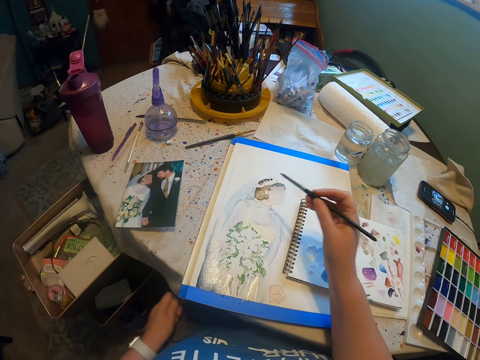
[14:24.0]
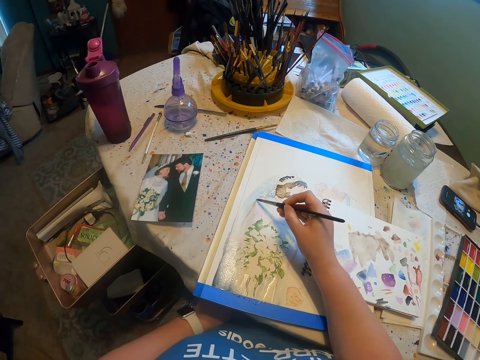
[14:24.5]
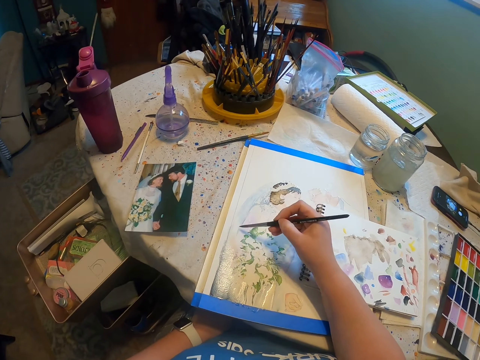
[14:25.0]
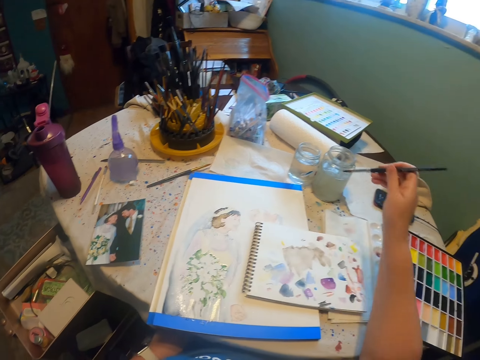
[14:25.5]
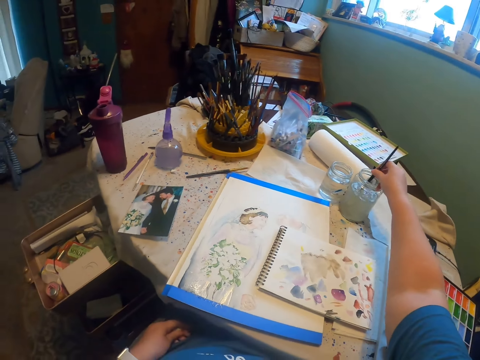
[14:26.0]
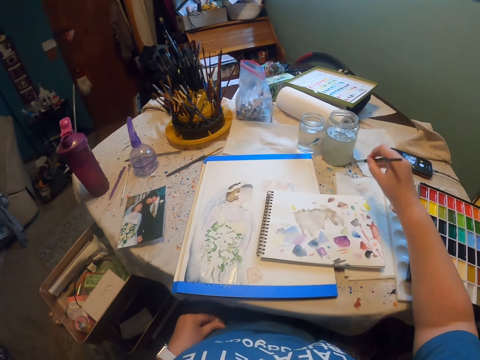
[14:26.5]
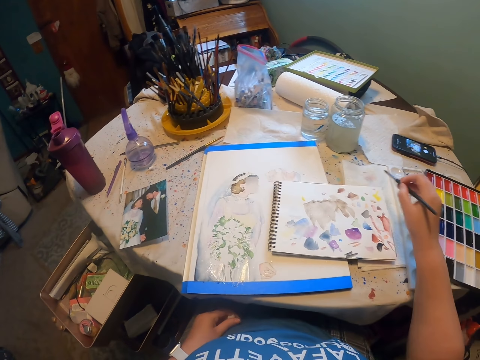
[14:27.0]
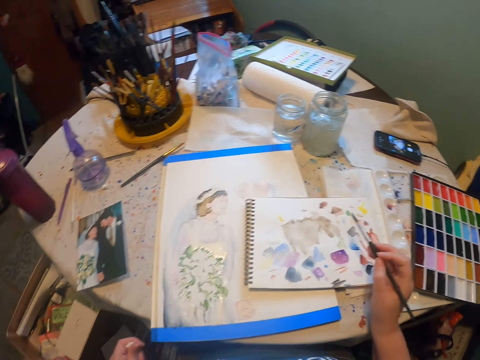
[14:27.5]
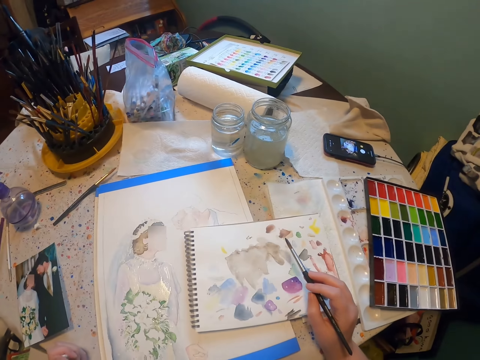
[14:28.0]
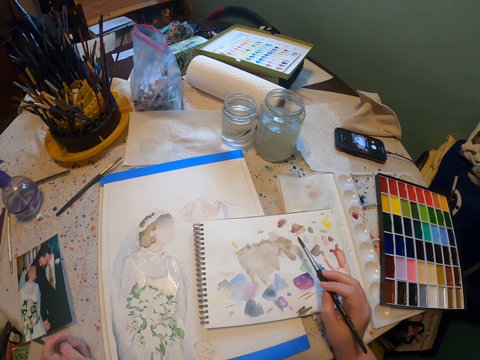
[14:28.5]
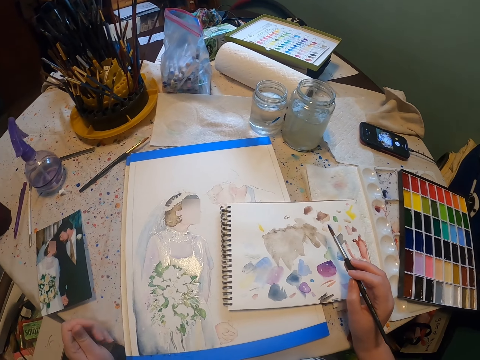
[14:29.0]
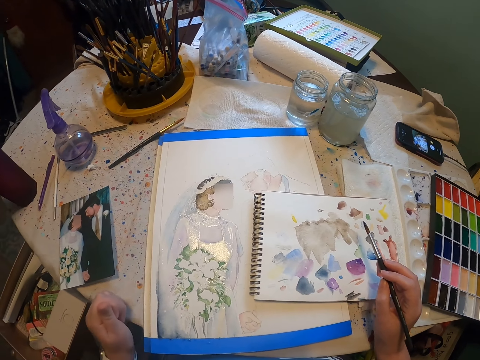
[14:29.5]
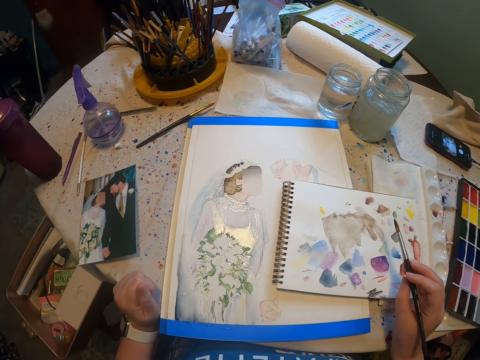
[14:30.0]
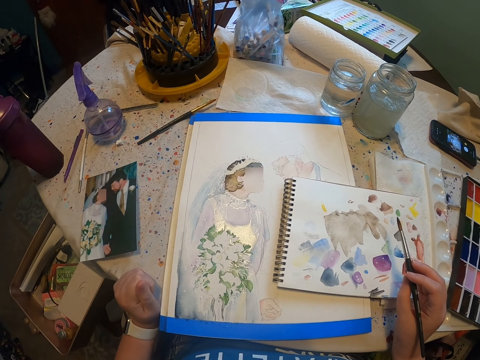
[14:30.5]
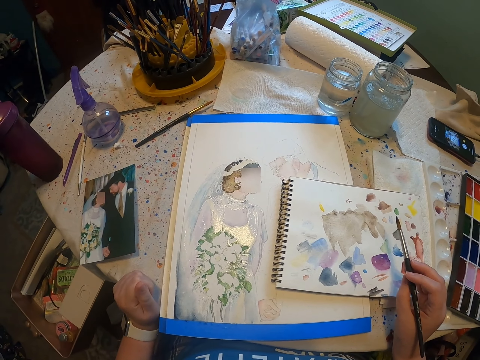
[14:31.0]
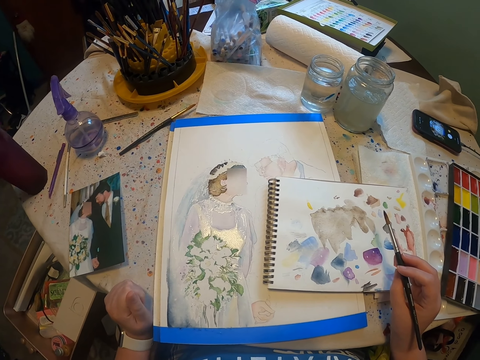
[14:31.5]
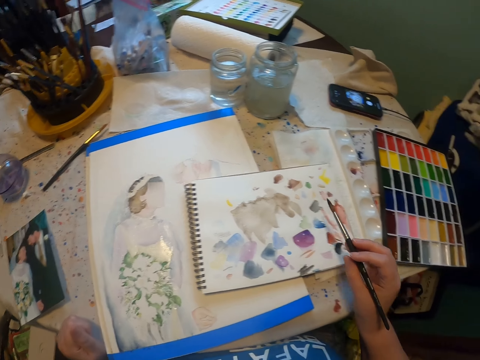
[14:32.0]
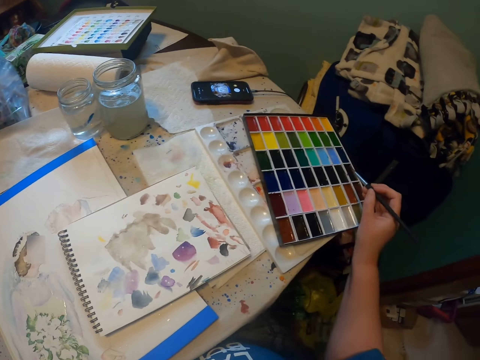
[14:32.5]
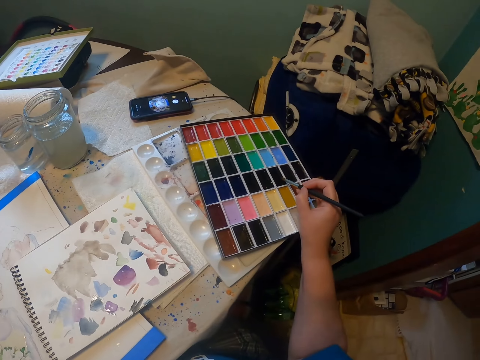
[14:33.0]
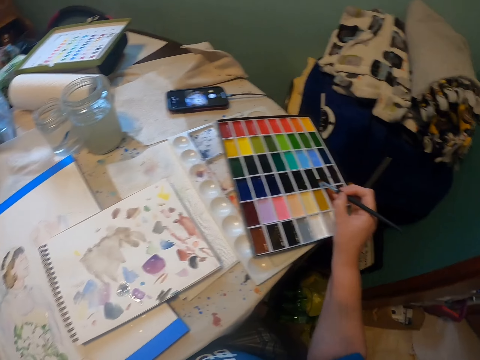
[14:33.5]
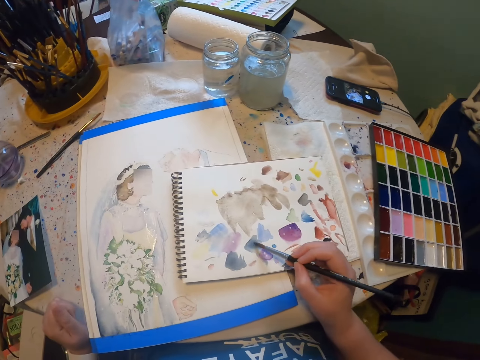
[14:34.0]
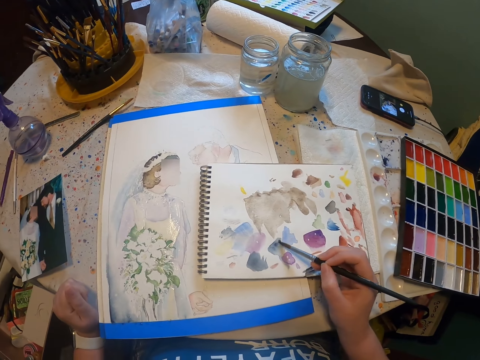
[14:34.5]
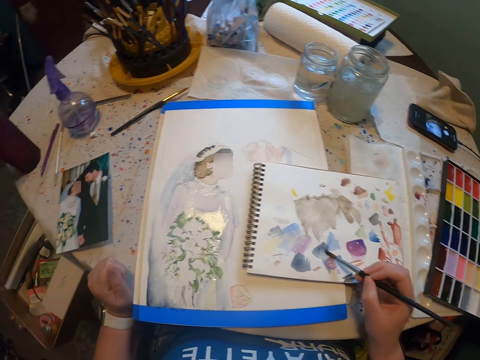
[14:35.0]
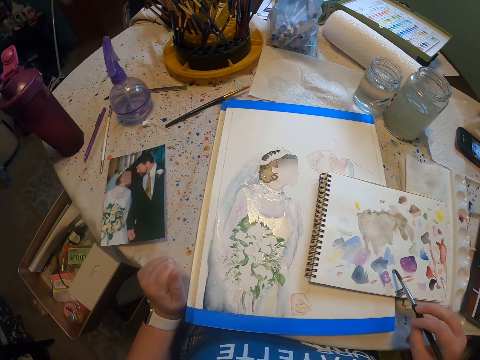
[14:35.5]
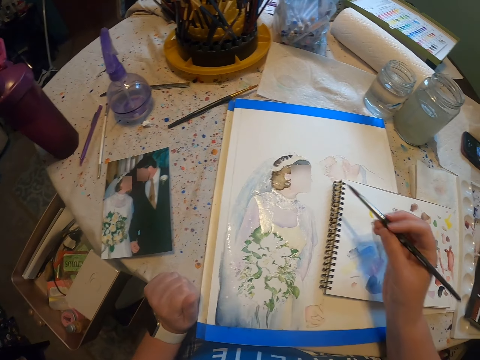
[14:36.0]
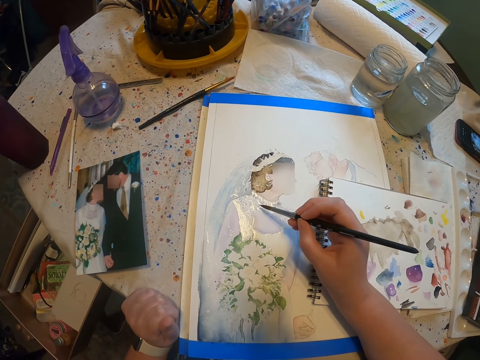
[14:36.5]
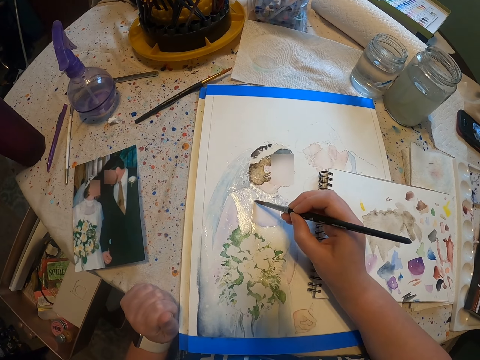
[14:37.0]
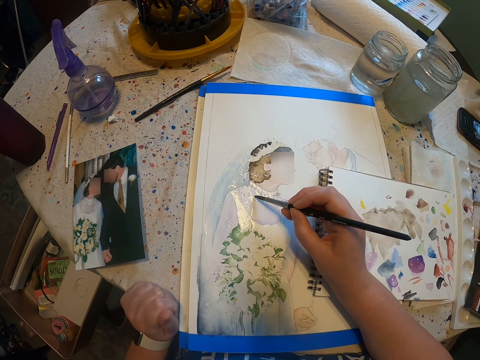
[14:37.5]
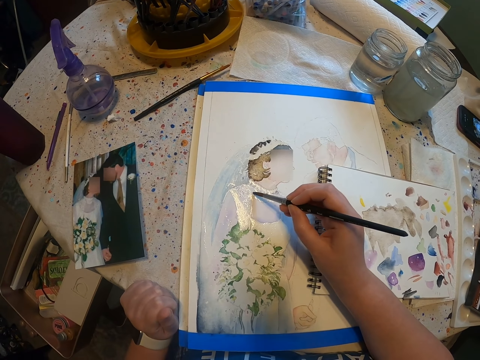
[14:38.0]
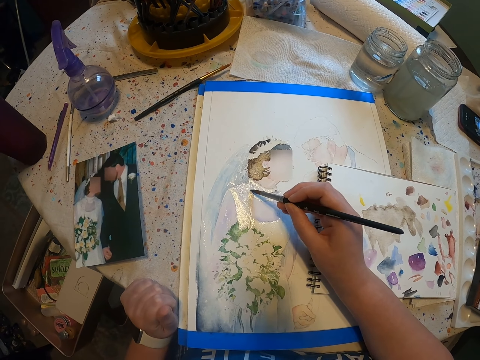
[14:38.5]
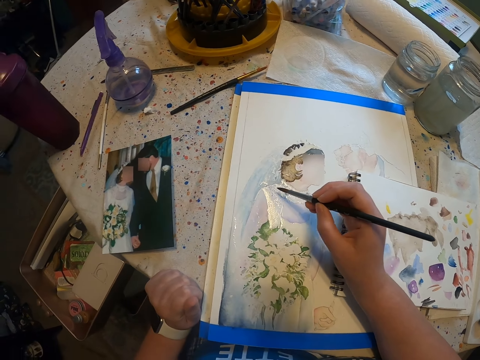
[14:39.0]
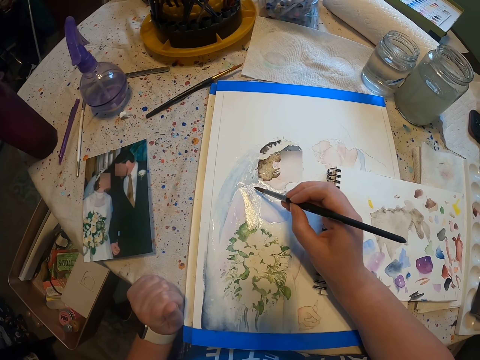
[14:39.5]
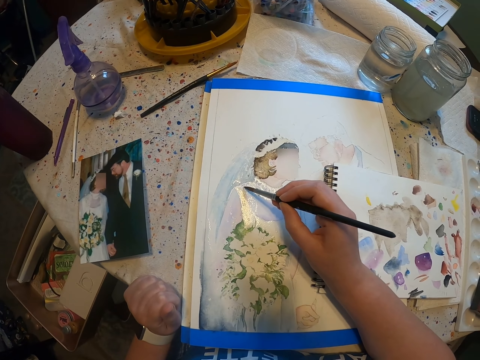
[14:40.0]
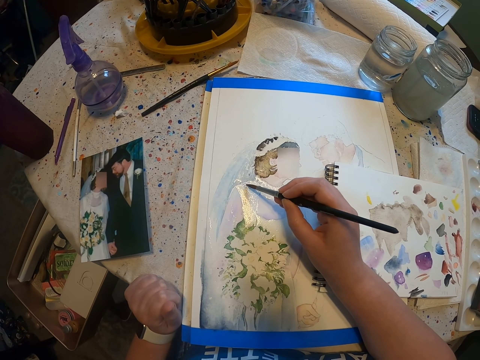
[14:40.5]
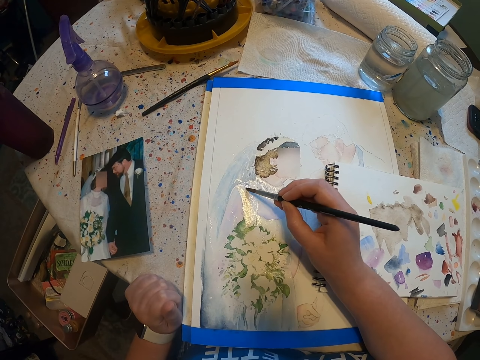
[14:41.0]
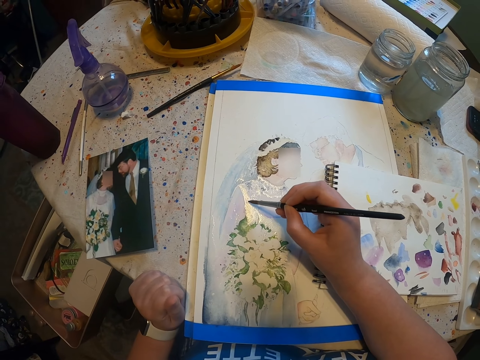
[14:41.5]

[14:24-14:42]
The camera wearer dips the paint brush in a water color. They reduce paint from the paint brush. They stare at the sketch. They dip the brush in the paint. They paint on the book. They rub the brush on the book. They paint the sketch with the paint brush.

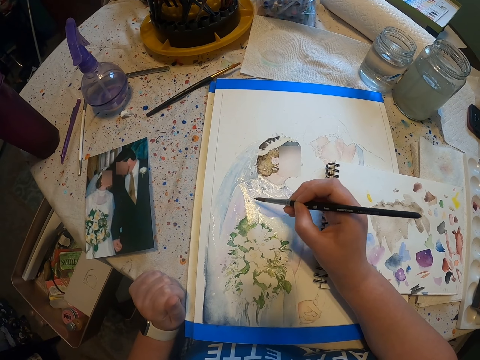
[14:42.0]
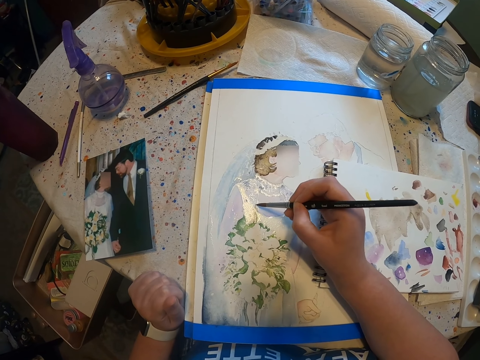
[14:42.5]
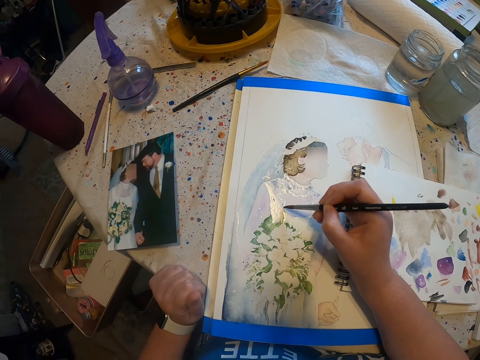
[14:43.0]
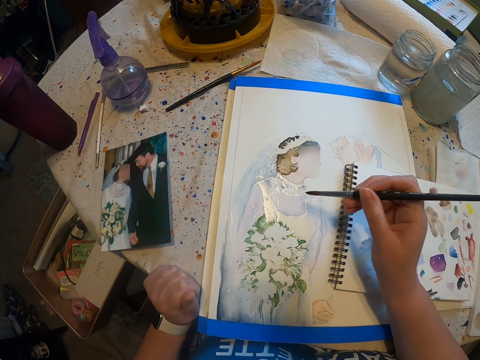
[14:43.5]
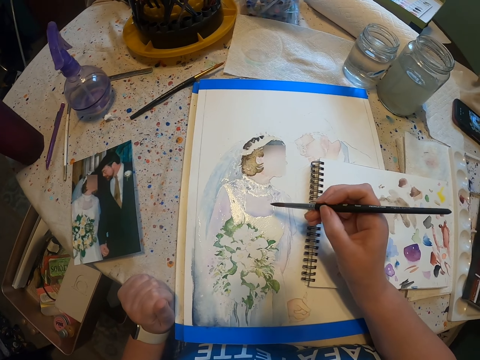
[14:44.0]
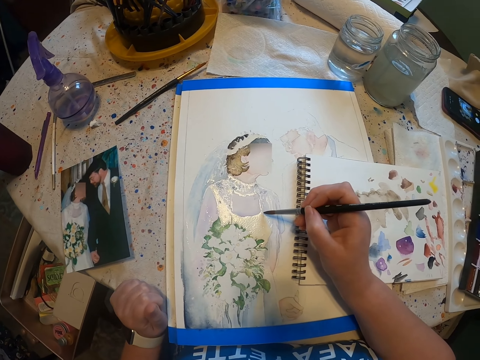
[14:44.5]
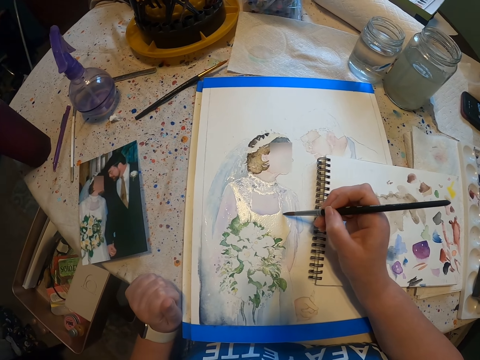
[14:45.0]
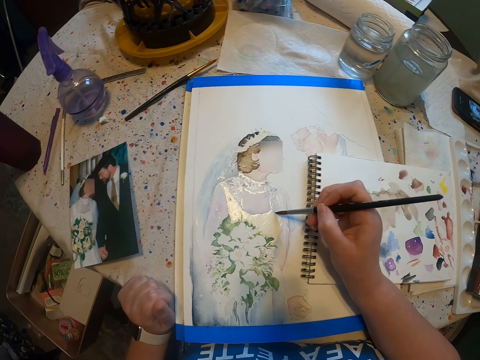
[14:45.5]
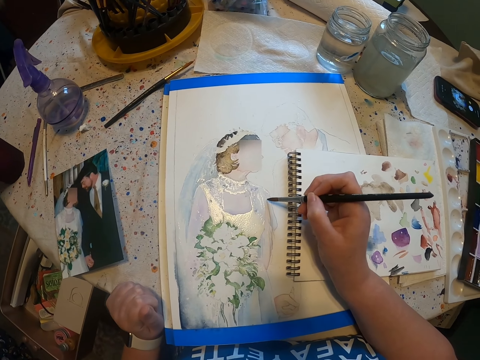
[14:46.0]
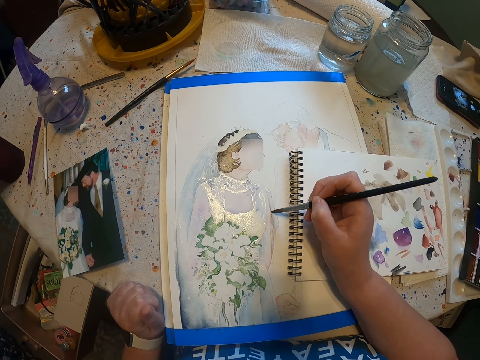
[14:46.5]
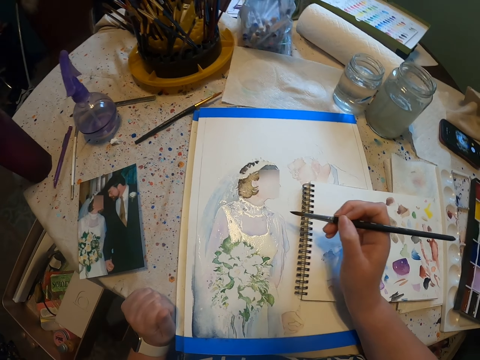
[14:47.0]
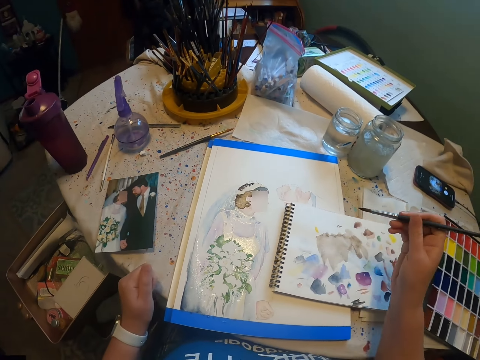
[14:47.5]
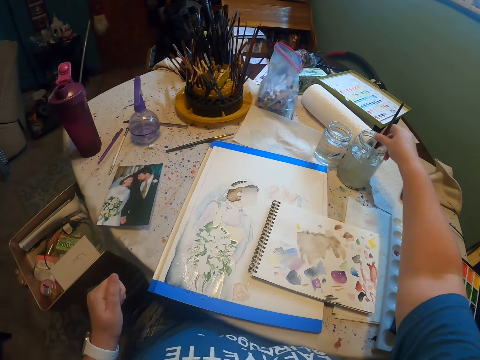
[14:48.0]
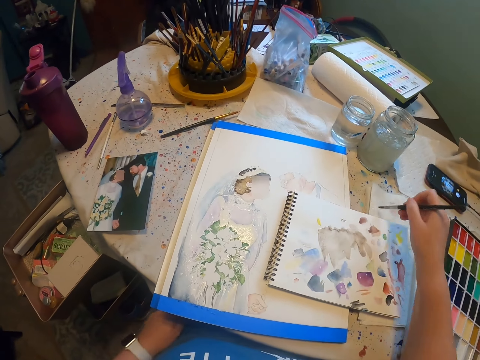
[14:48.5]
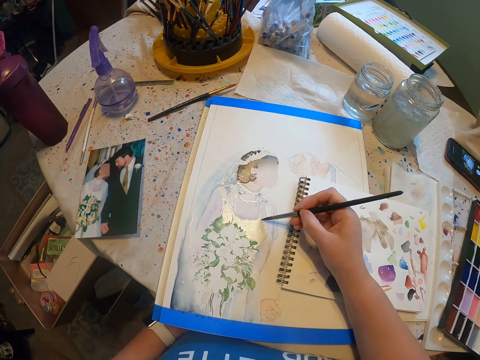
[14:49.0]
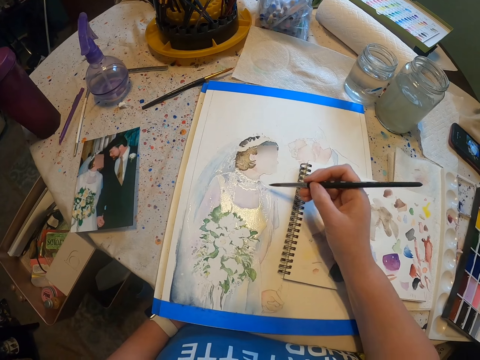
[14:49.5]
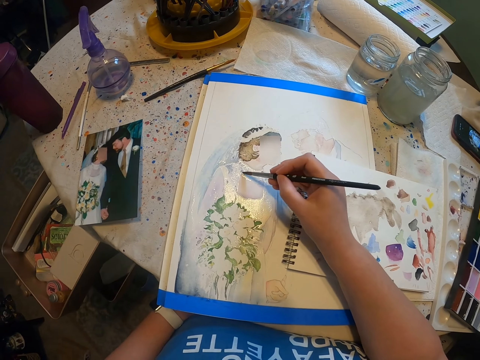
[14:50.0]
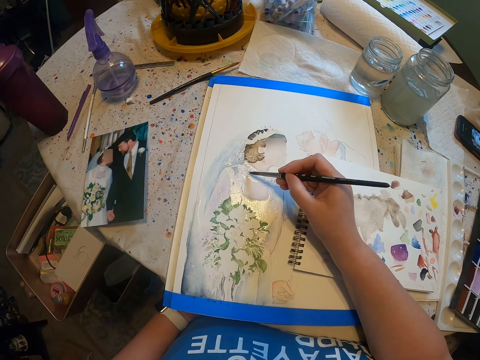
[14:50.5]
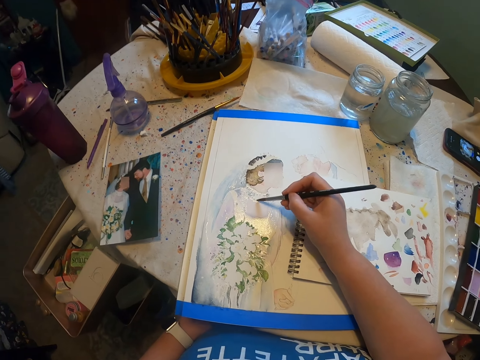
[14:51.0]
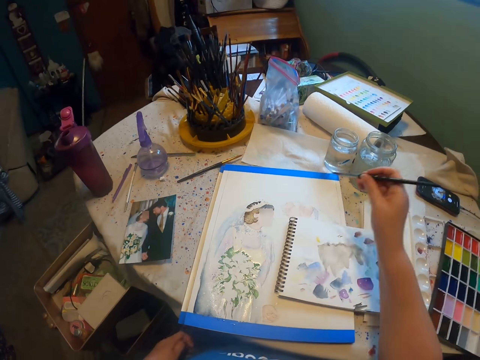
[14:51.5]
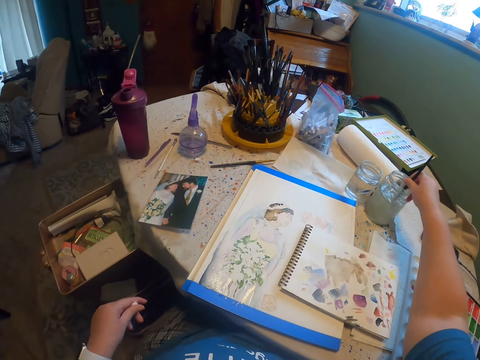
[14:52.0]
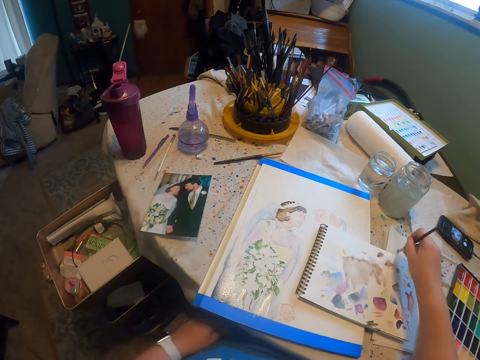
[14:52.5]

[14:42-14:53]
The camera wearer dips the paint brush in a water color. They reduce paint from the paint brush. They paint the sketch with the paint brush. They dip the paint brush in the water color.
